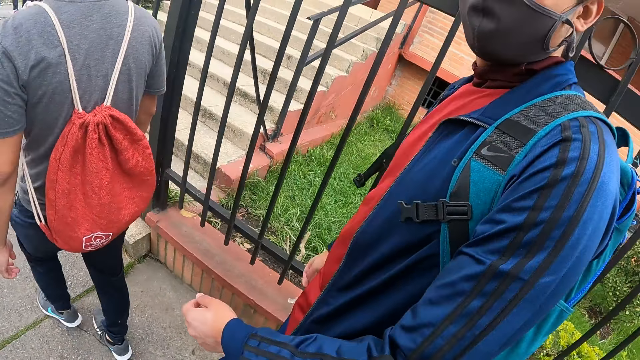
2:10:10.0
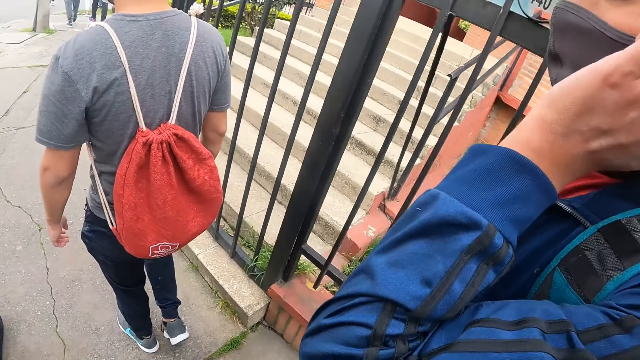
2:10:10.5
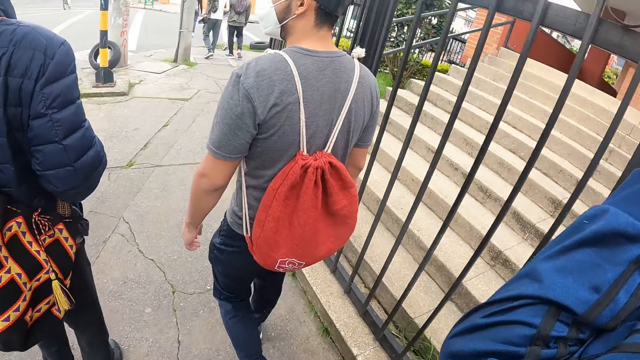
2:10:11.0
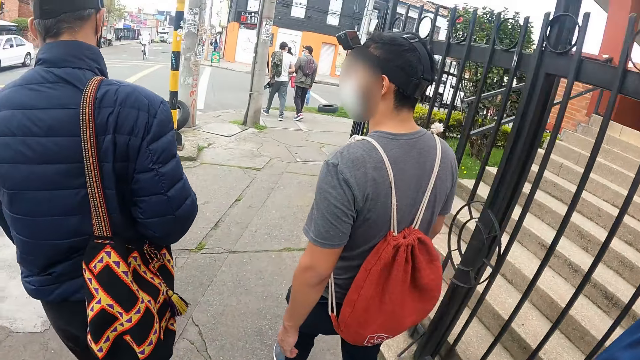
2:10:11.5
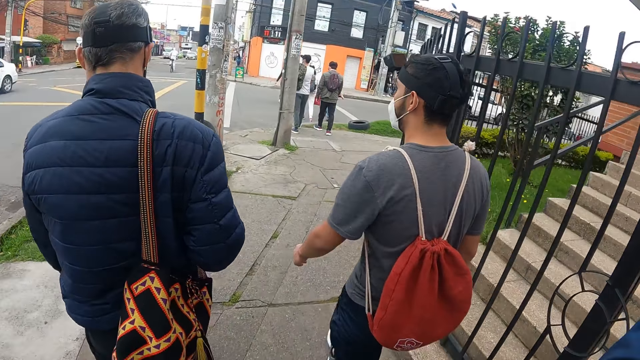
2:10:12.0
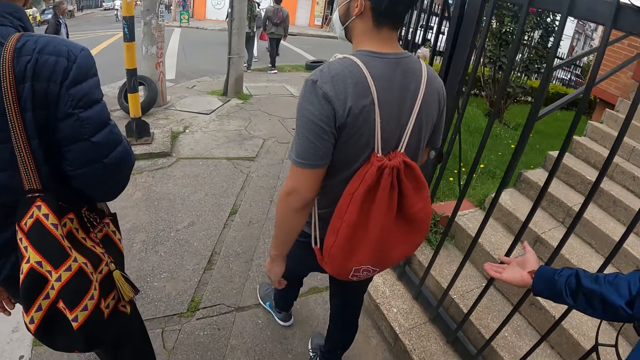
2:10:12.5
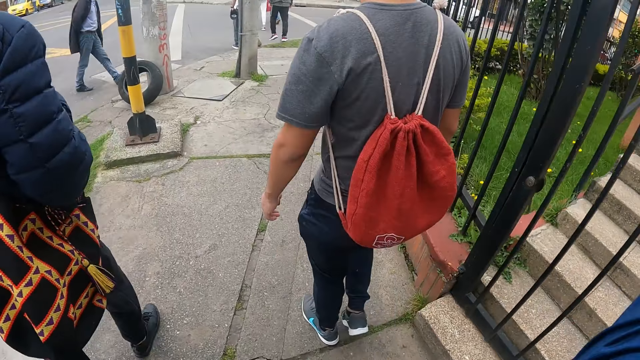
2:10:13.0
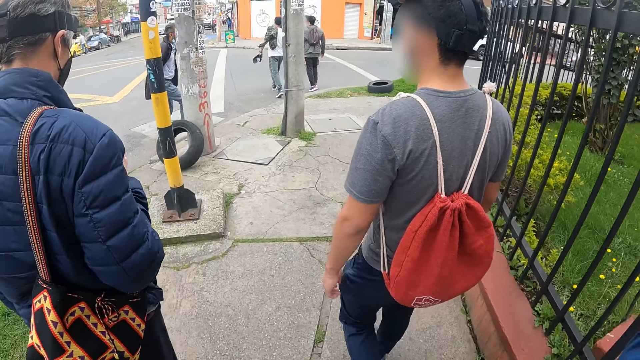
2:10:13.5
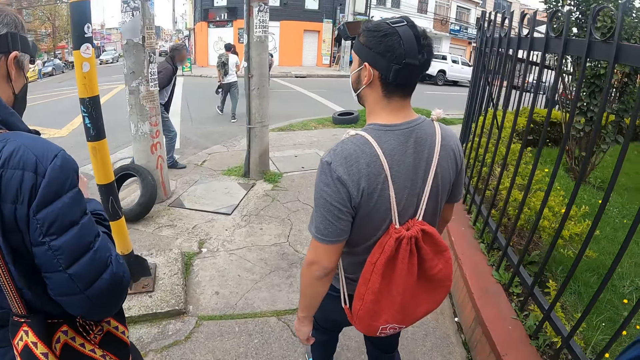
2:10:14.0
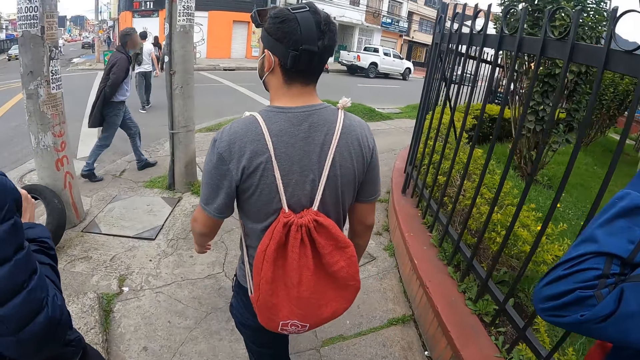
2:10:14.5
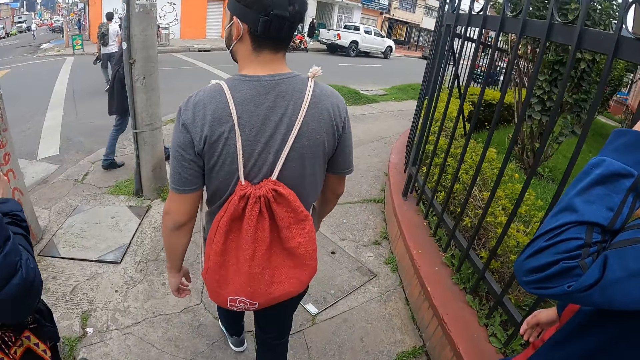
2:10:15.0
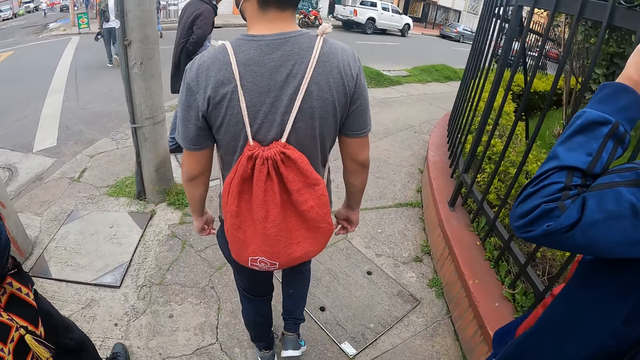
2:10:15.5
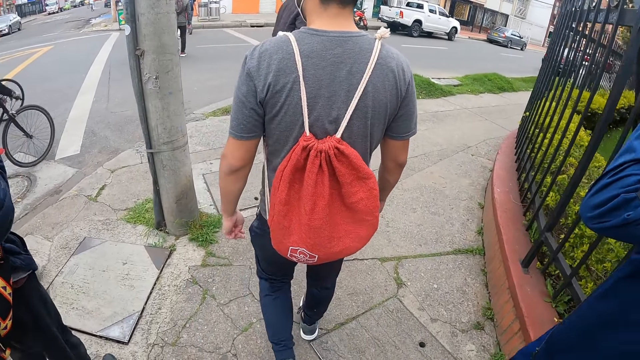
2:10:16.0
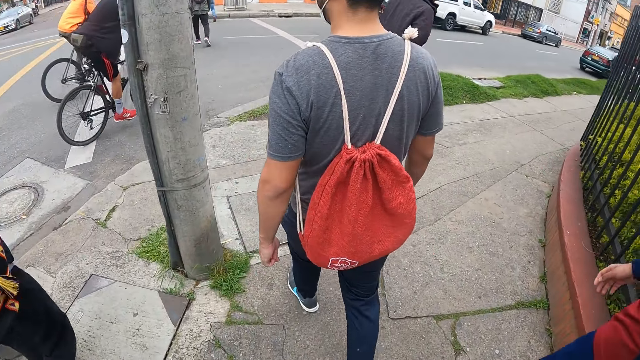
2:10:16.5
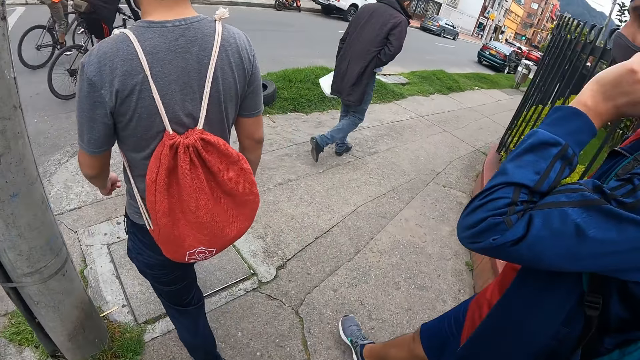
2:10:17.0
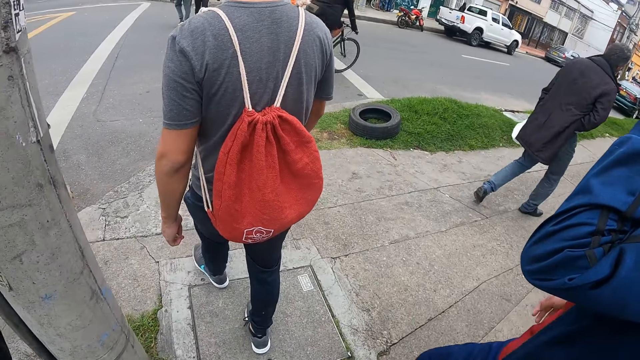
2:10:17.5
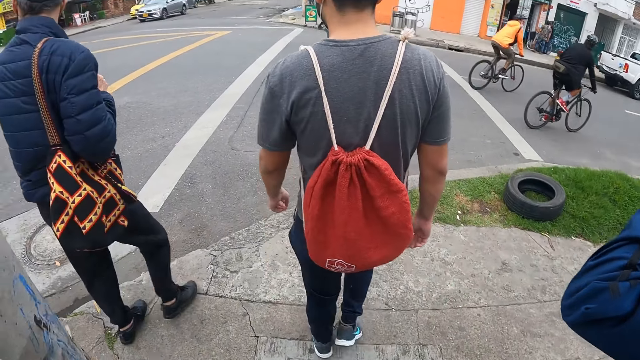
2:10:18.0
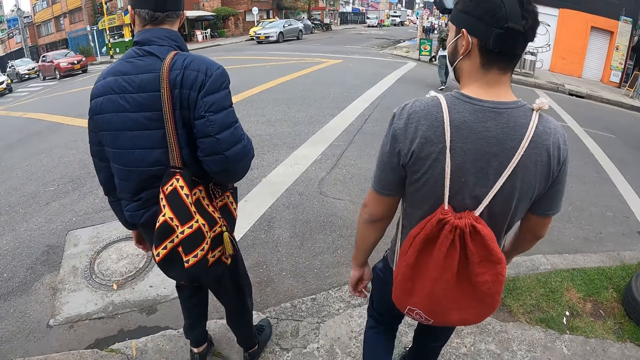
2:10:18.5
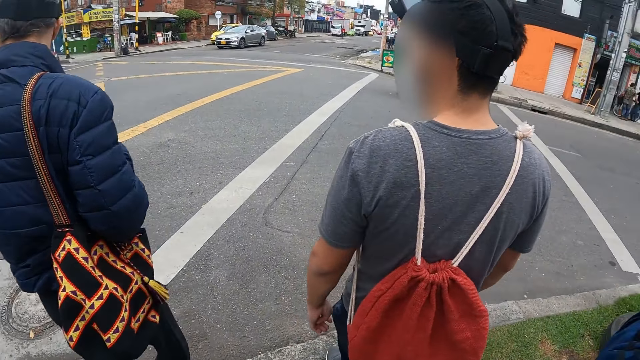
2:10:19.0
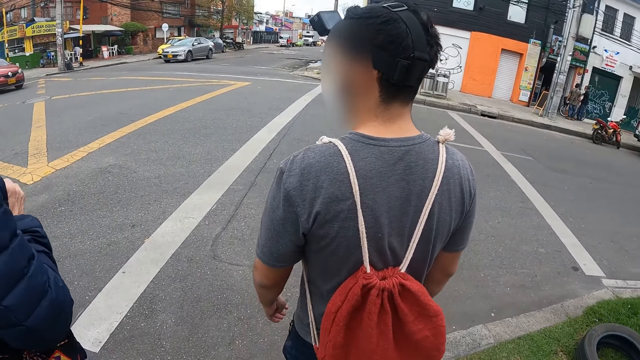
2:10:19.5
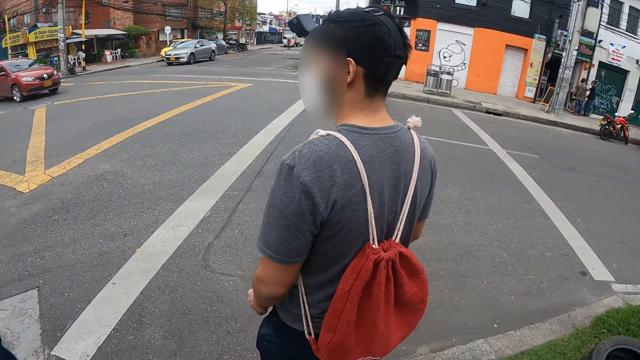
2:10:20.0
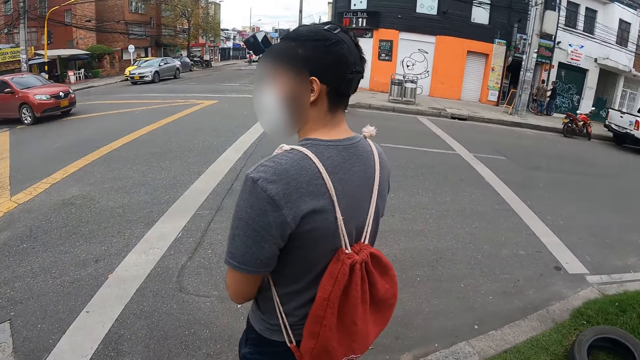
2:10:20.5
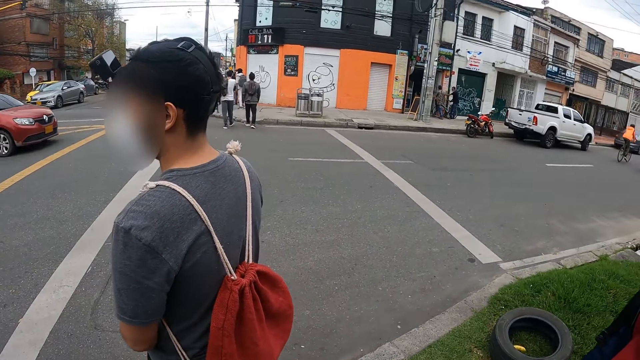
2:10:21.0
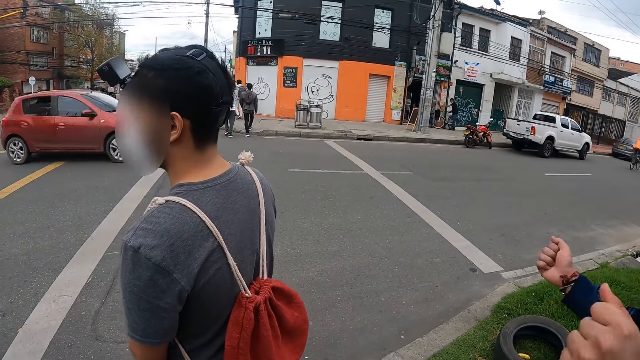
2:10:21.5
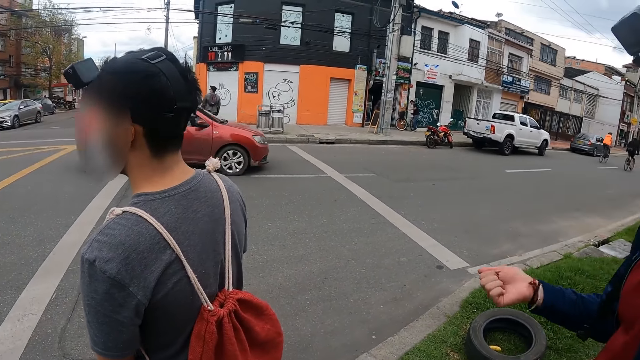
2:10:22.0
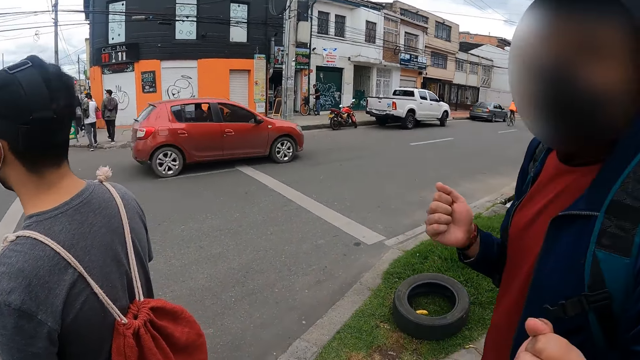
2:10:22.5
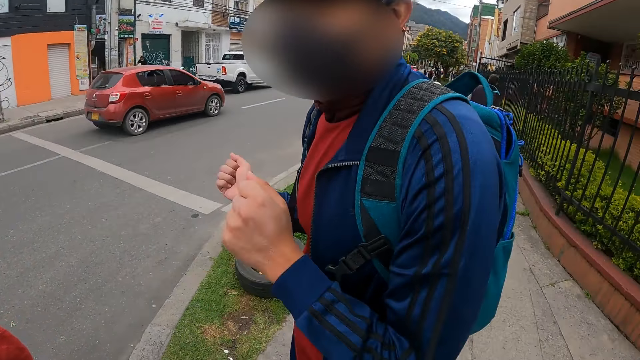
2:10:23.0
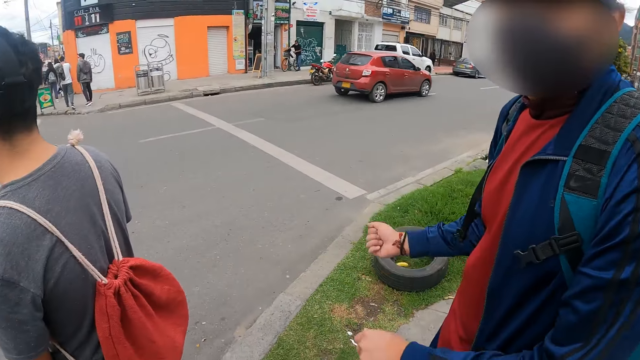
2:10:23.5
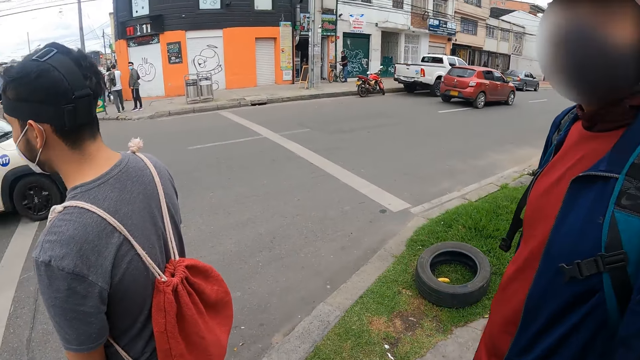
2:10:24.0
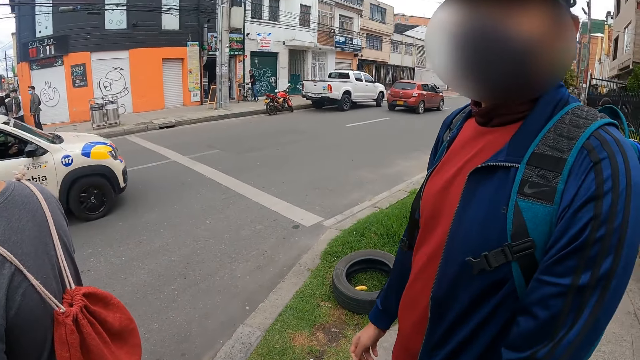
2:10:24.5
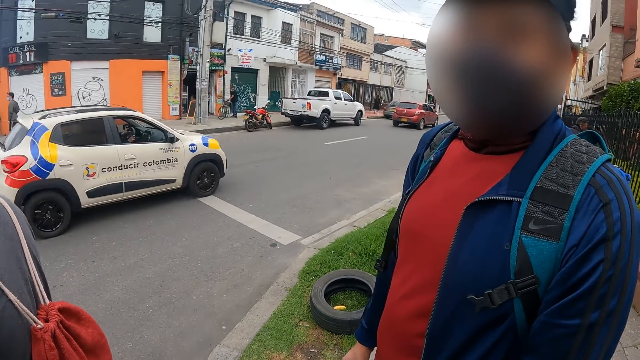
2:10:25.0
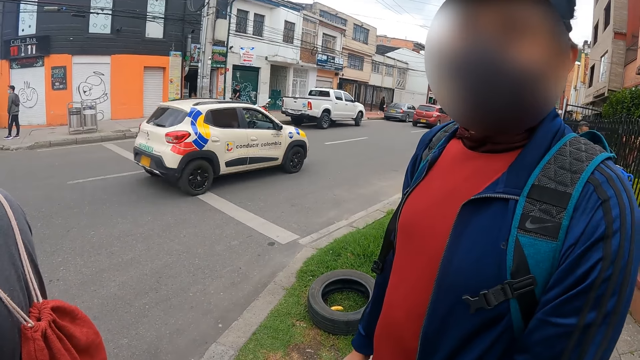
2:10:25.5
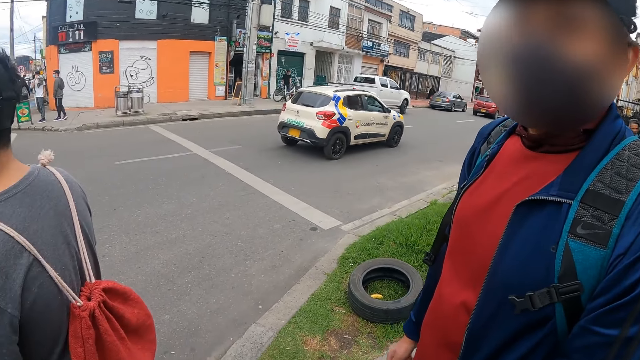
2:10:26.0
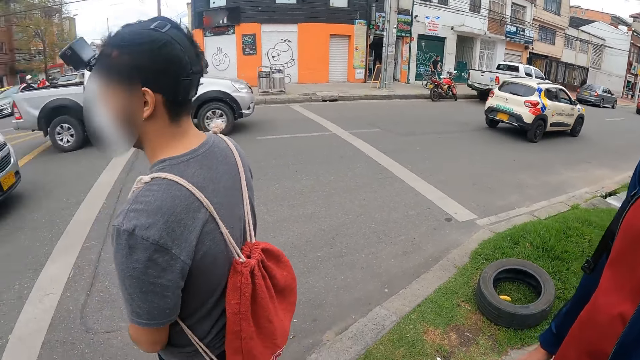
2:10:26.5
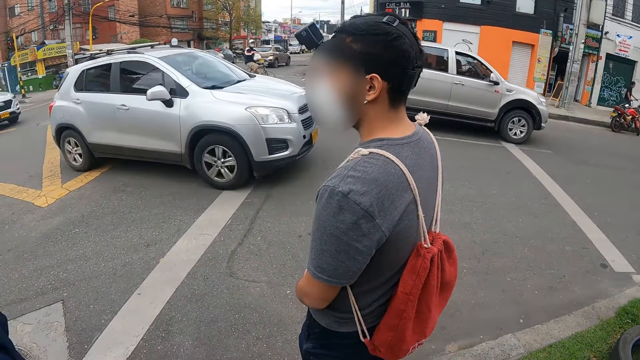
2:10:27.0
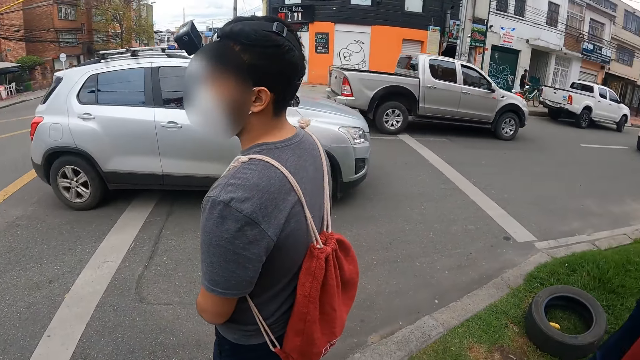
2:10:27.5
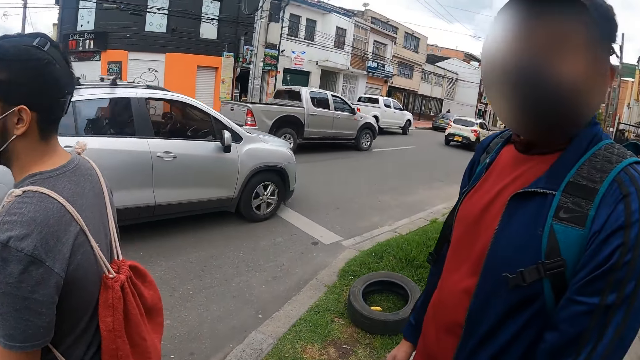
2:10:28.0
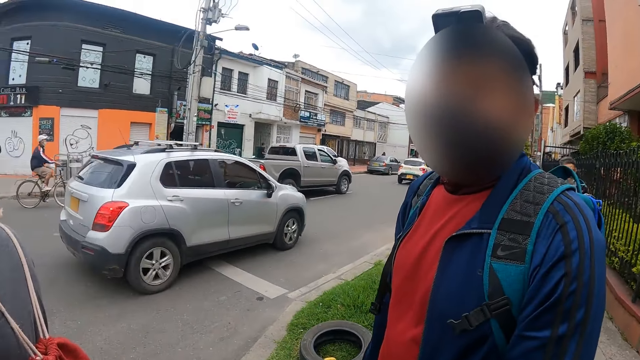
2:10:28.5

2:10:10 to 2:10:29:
The camera wearer walks around the street. A man interacts with a group of people. The camera wearer dialogues with a person.

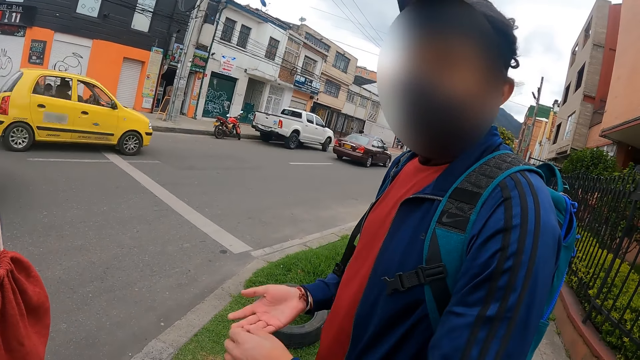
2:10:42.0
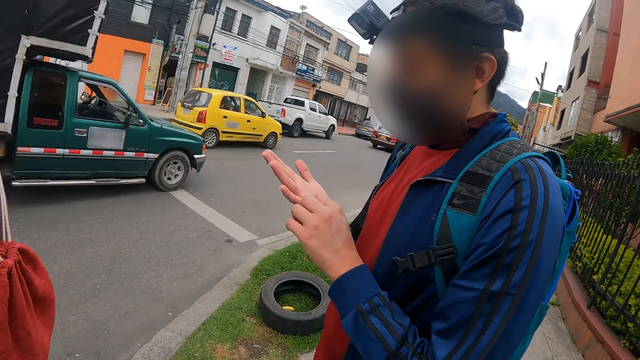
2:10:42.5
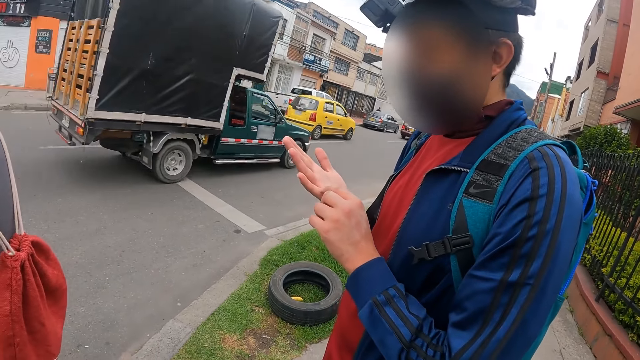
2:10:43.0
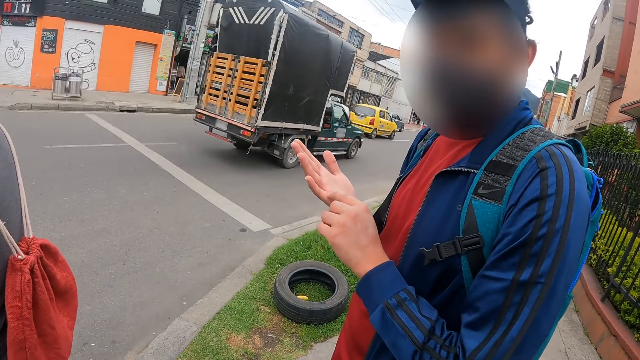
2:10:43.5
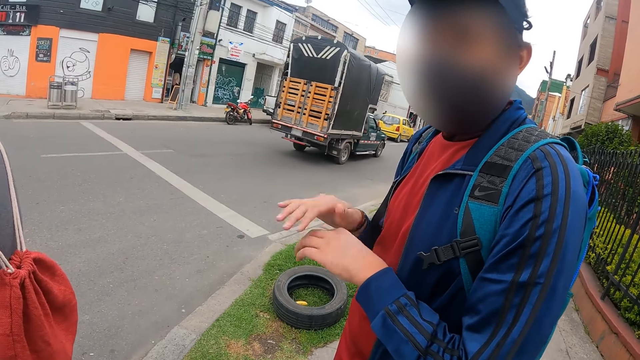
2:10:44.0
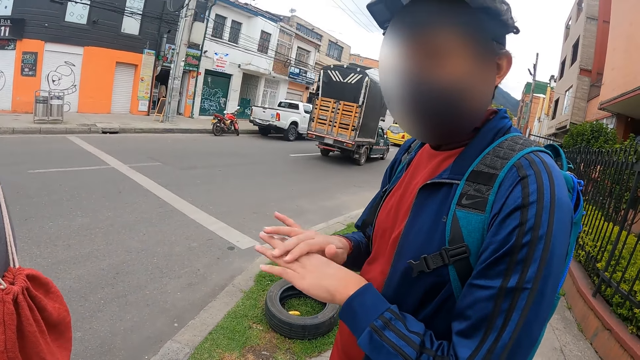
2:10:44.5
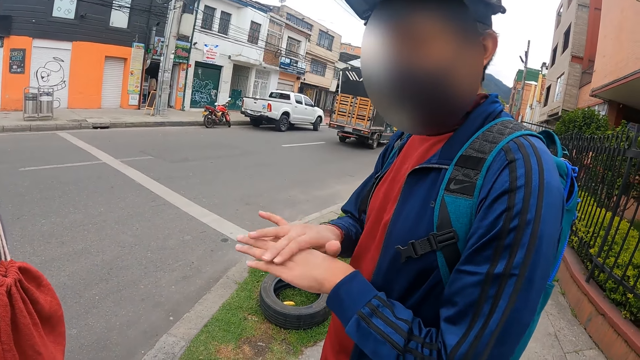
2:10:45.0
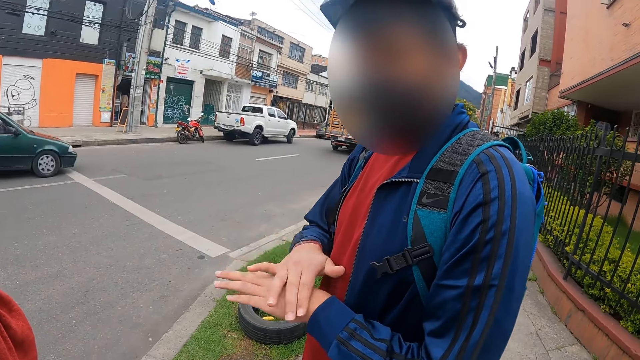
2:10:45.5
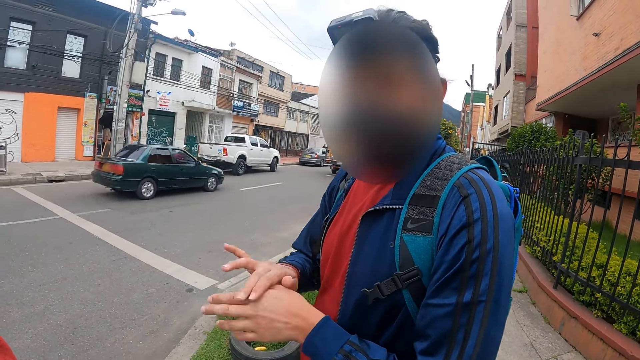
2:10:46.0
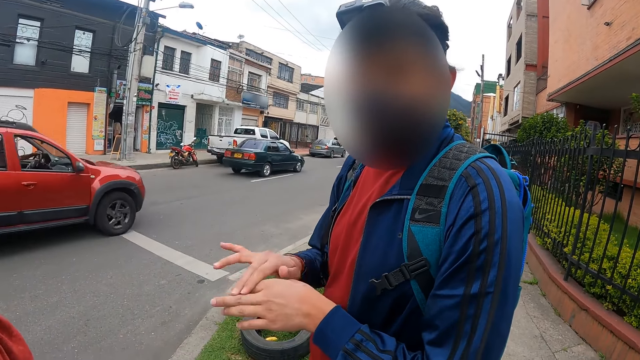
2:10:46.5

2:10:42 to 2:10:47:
The man rubs his left hand with his right hand.
